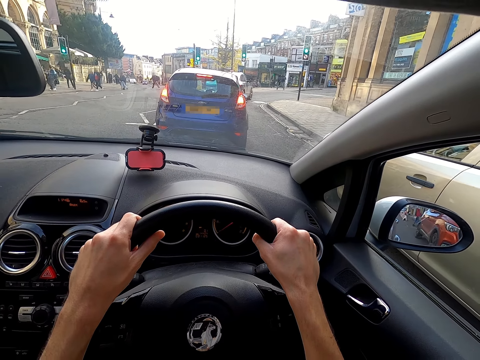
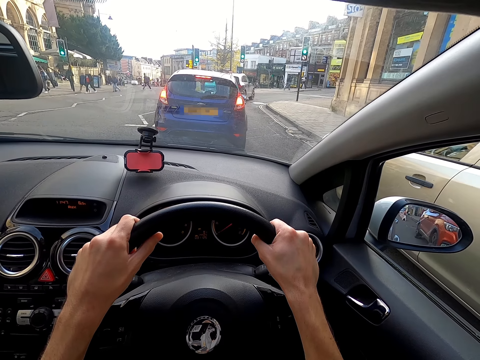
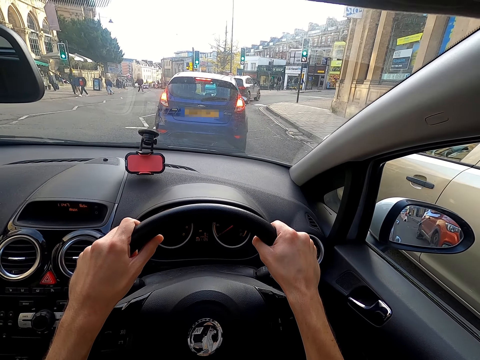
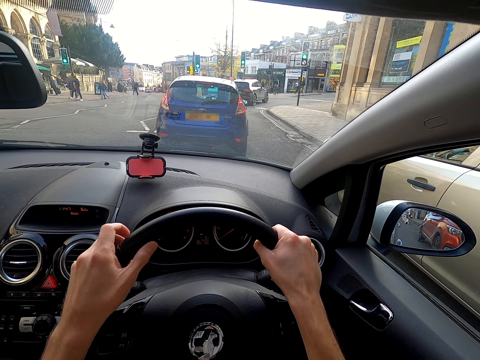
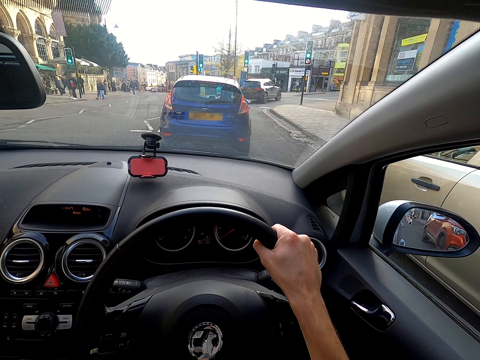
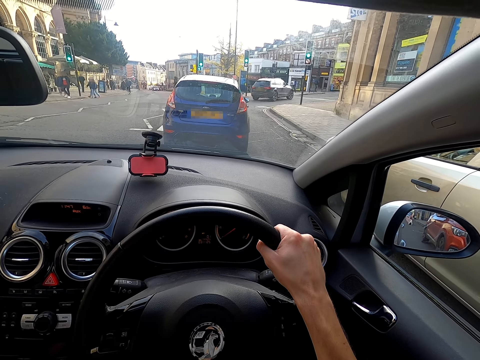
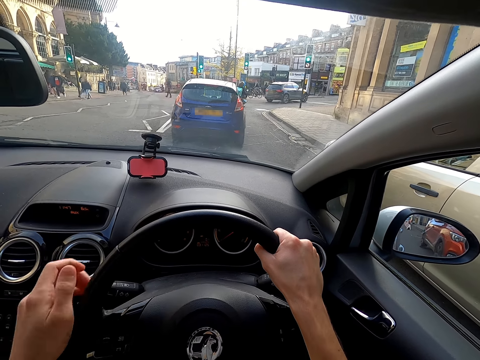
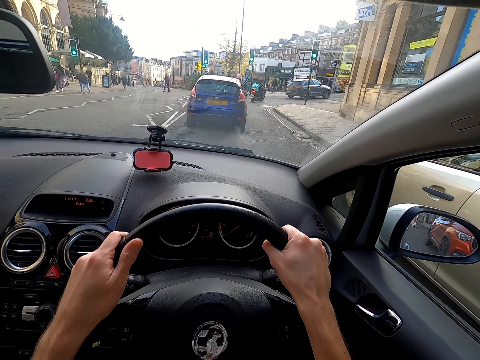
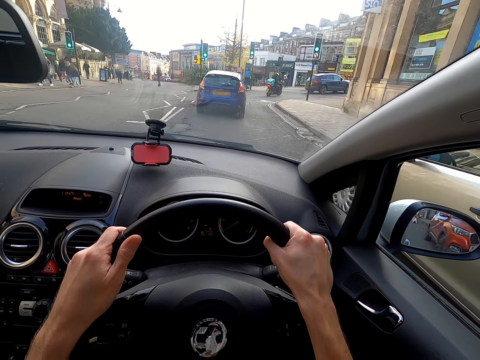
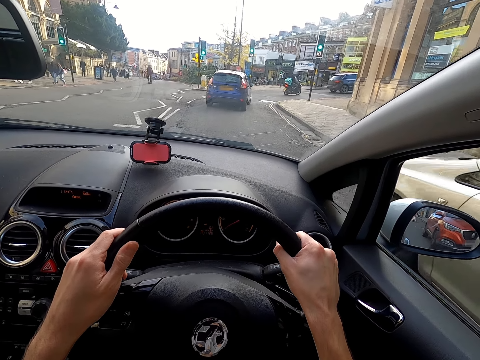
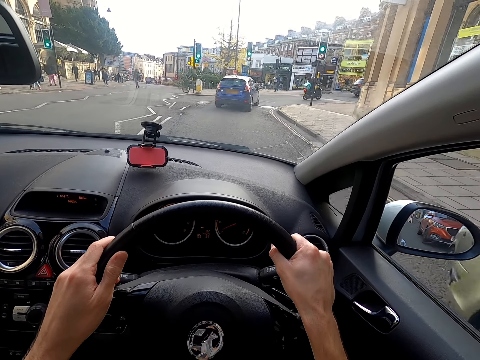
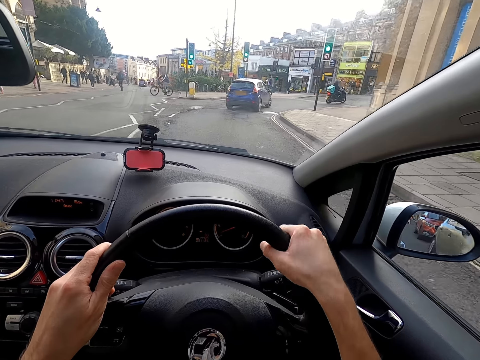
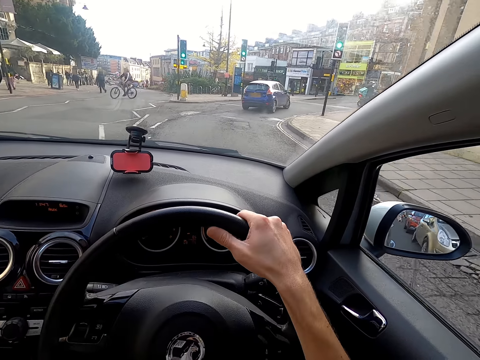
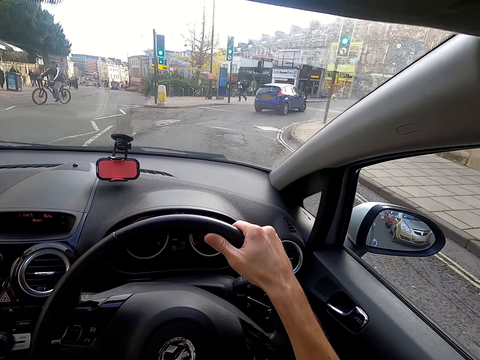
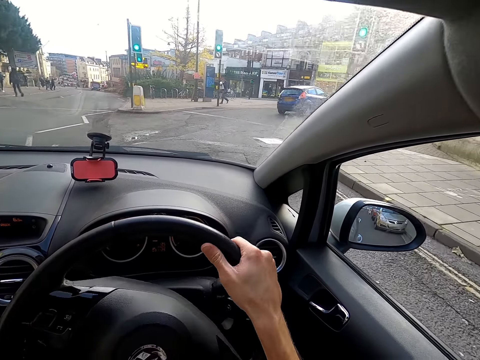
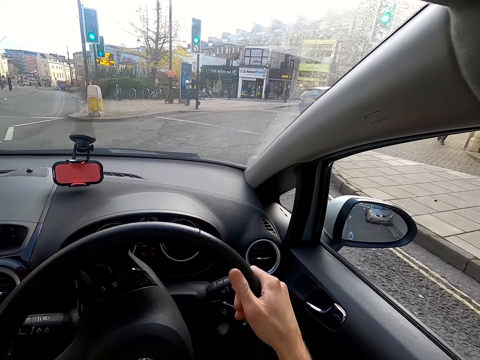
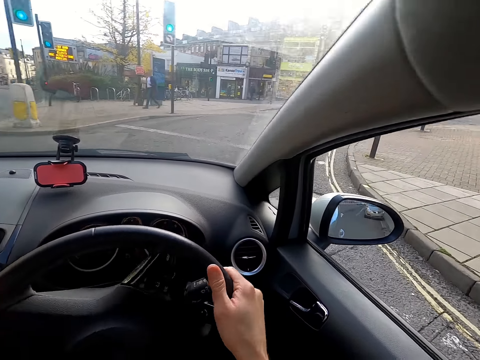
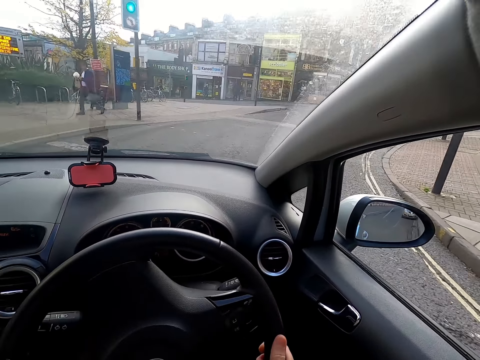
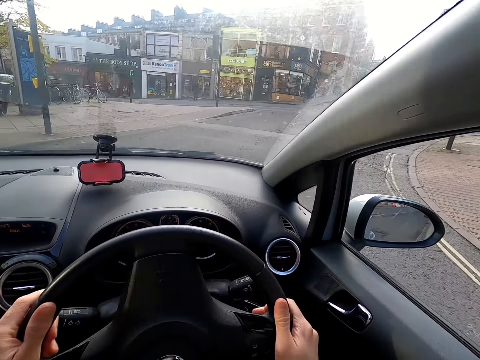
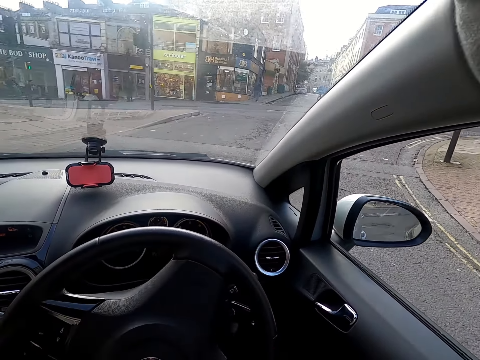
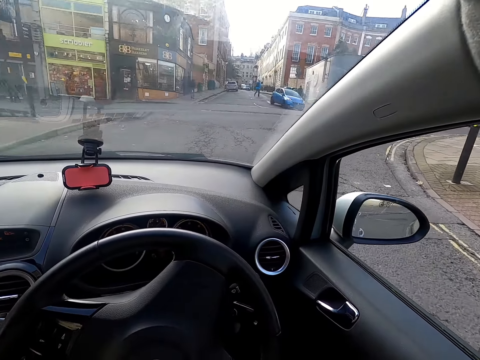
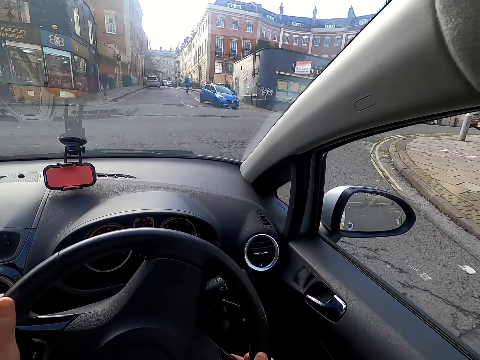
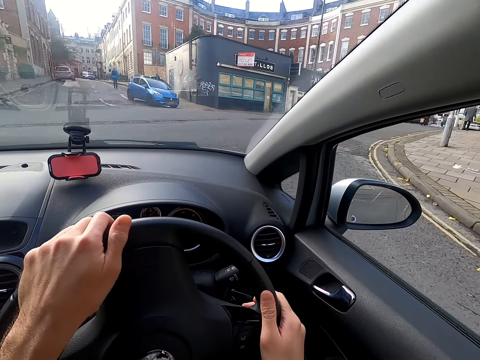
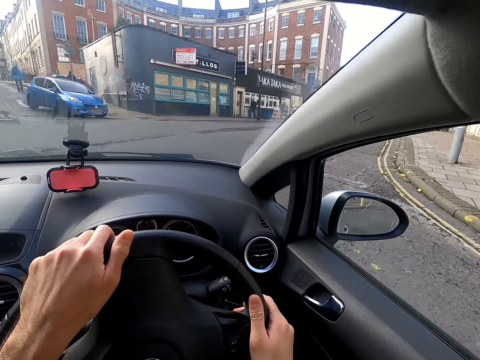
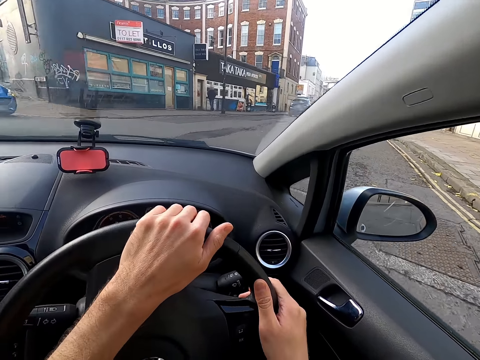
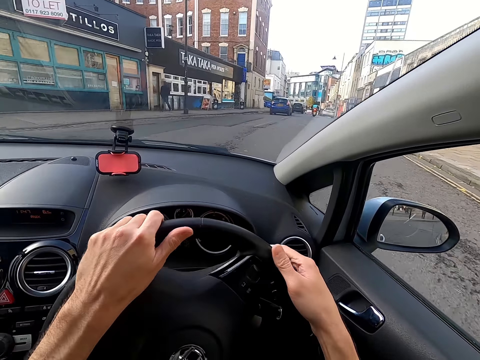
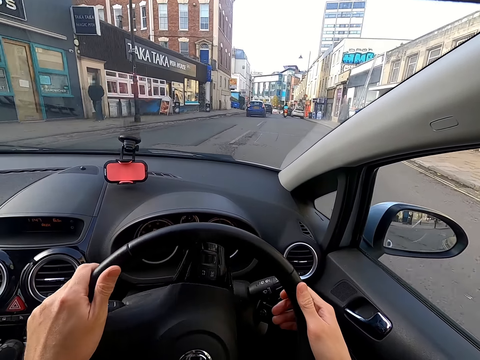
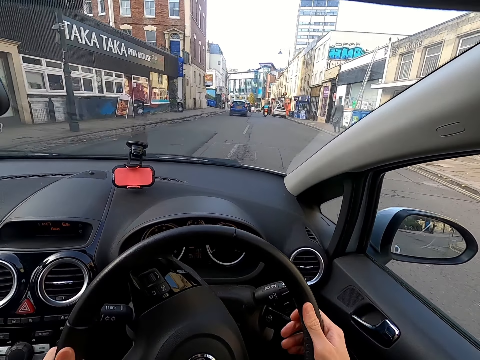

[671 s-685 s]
The camera wearer operates the gearstick with his left hand. He drives the car with both hands. He turns the steering.

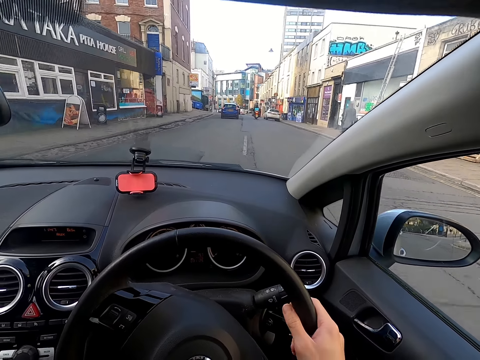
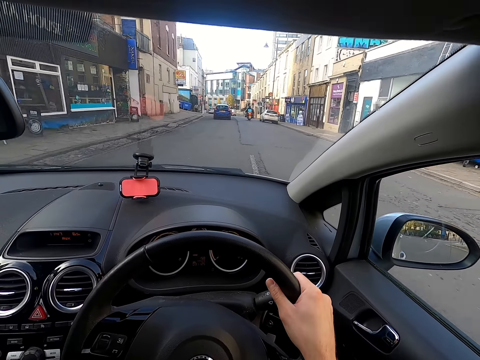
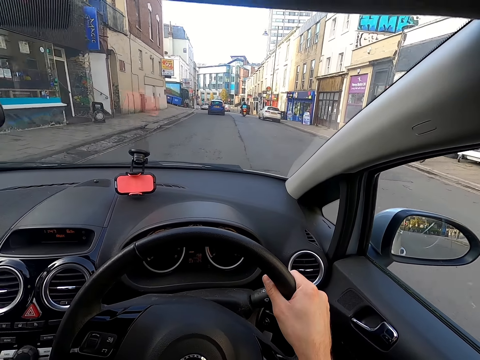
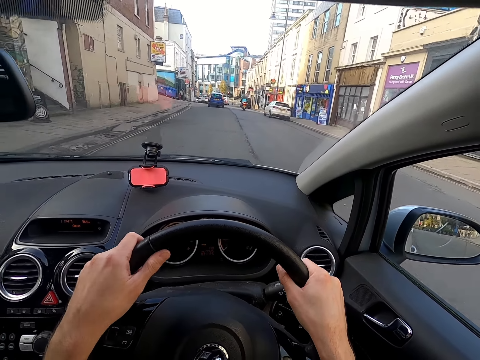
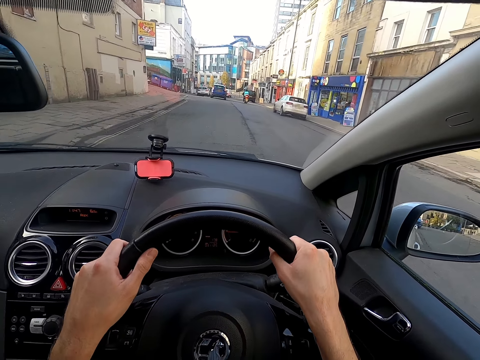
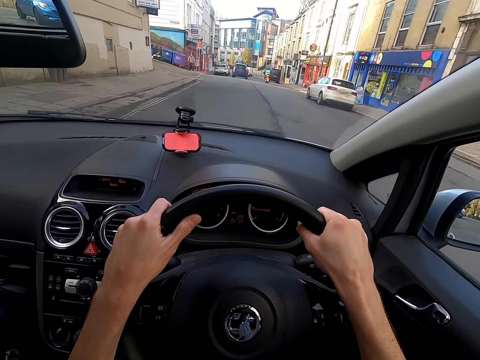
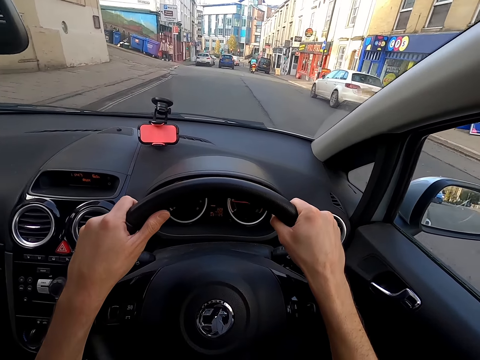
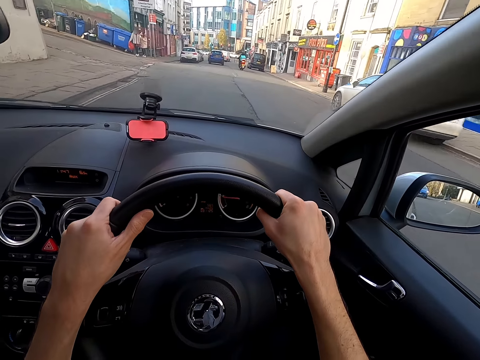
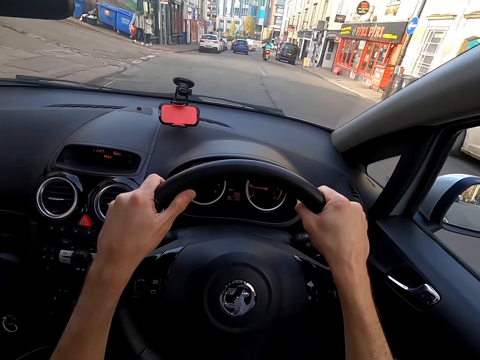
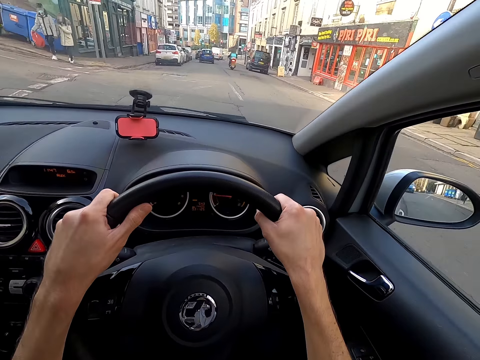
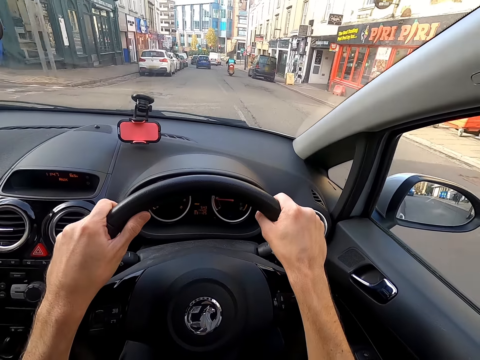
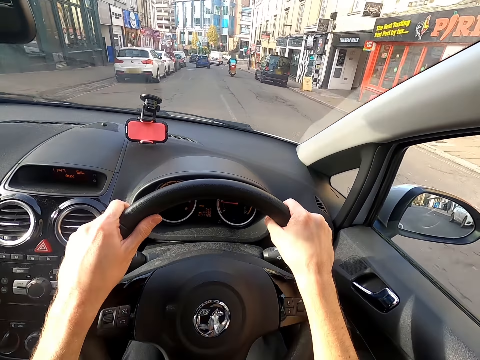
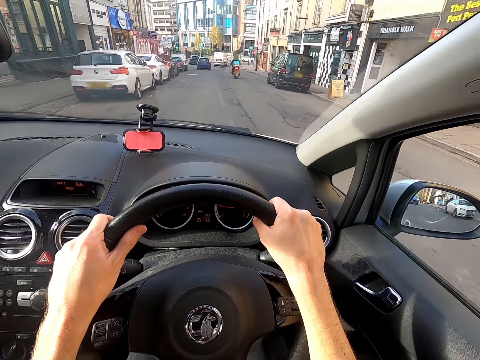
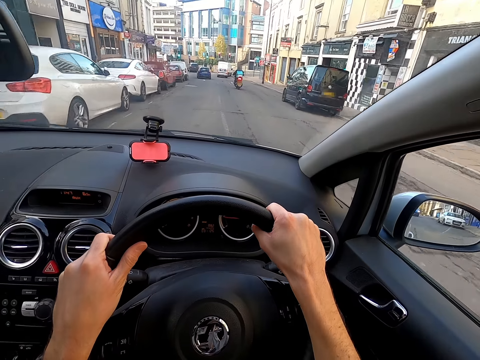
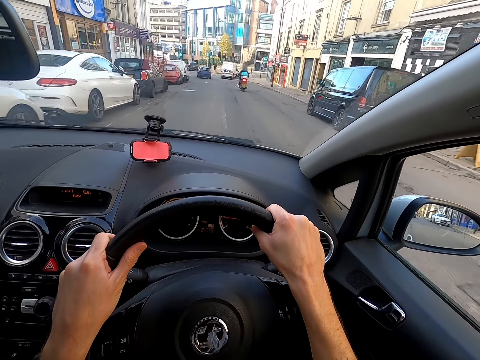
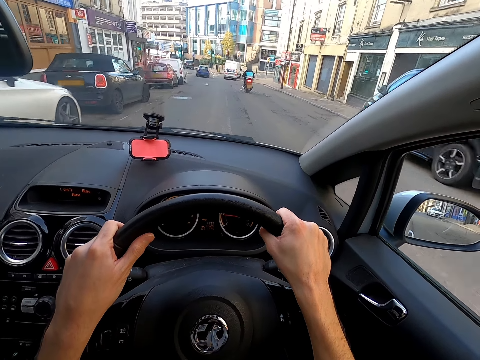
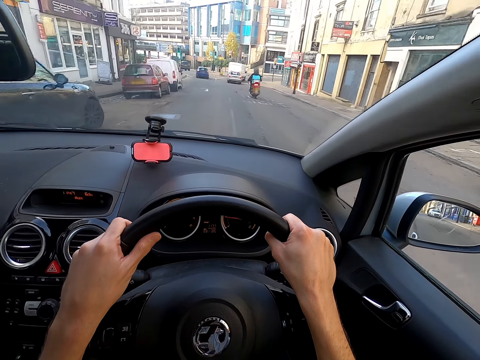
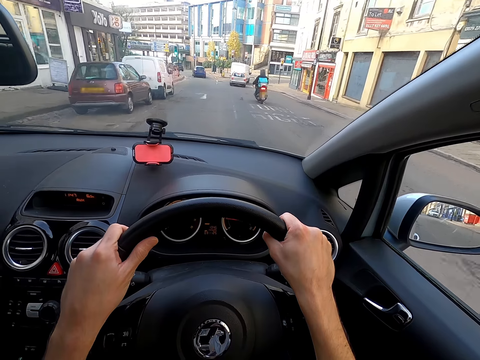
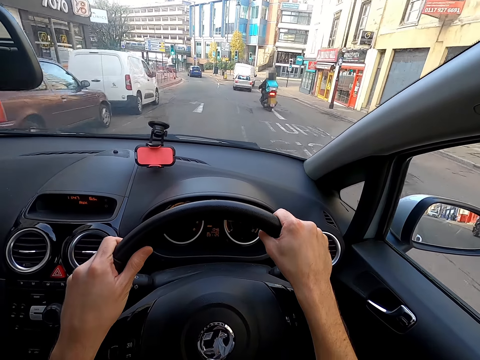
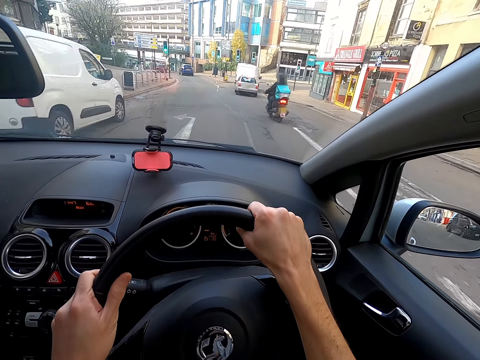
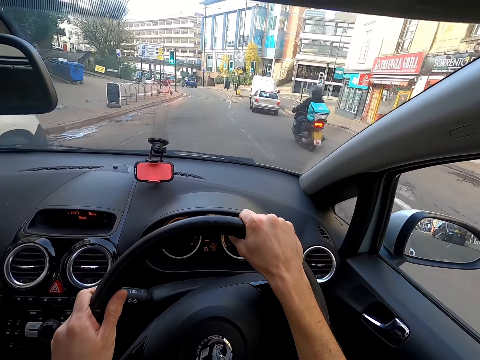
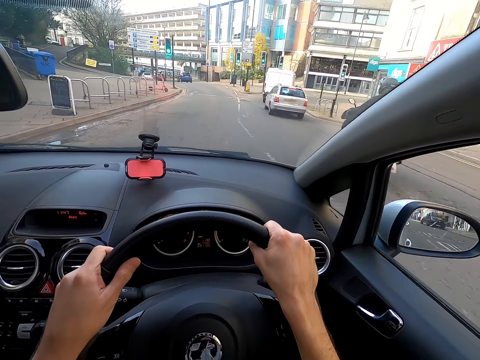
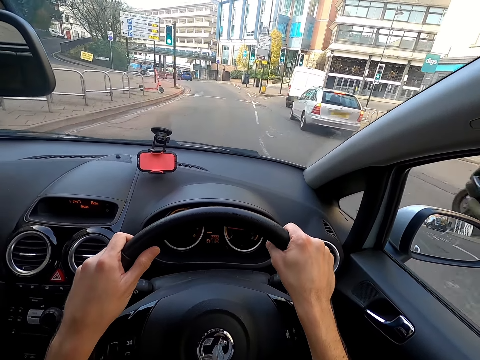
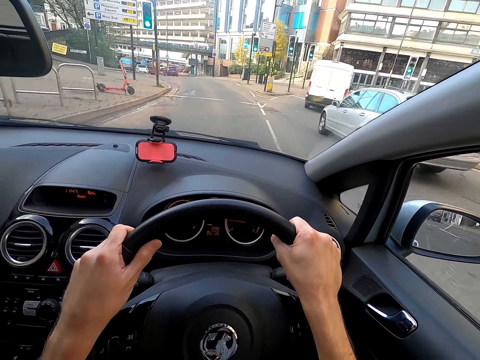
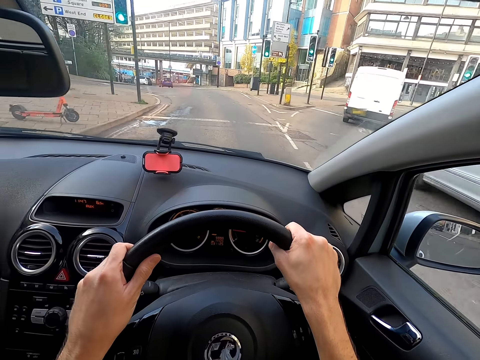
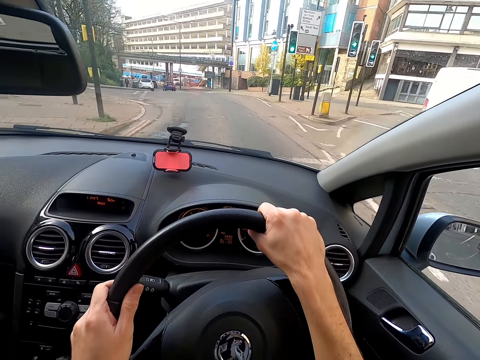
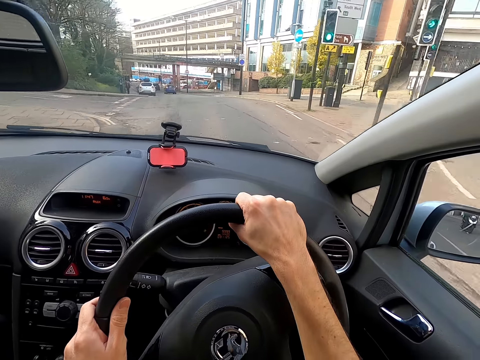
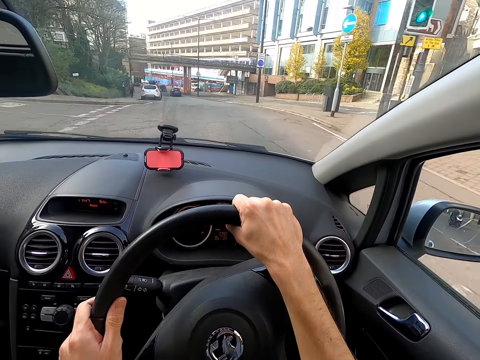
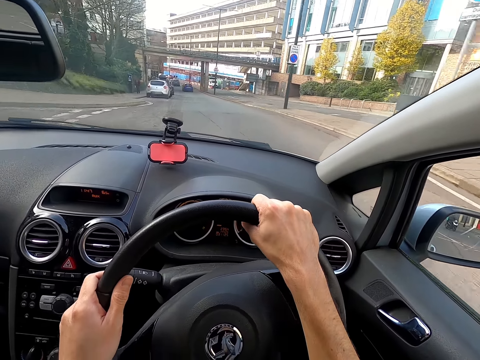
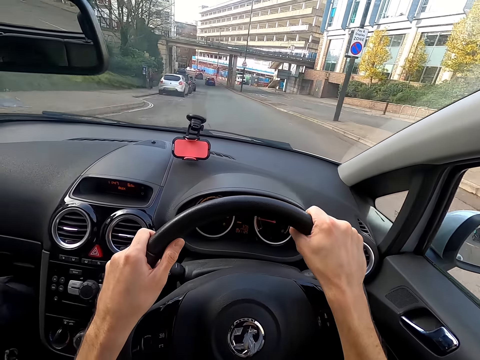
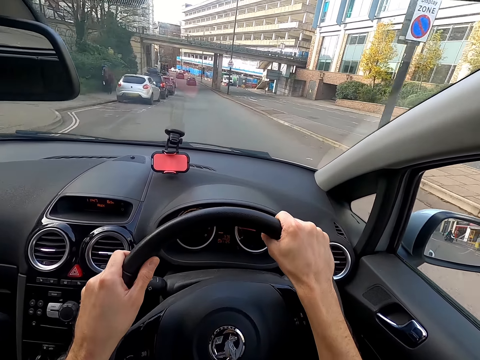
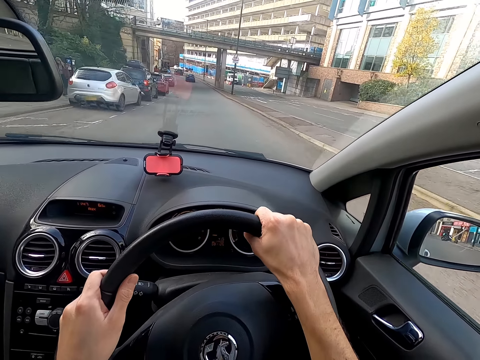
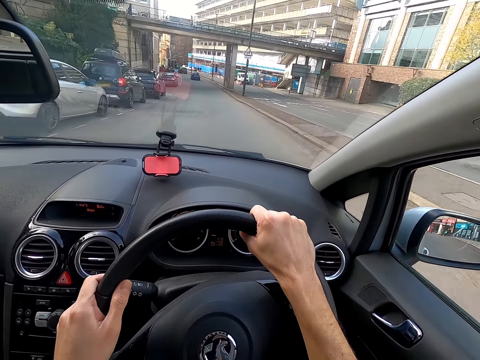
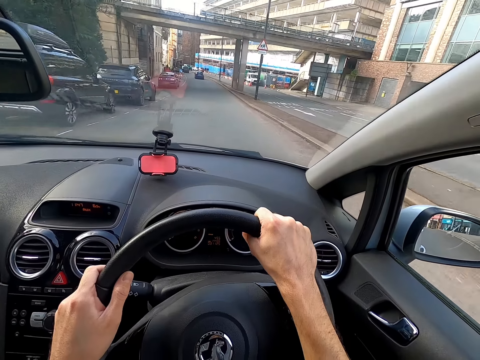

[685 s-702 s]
The camera wearer drives the car. They drive past a man and a woman. They overtake a motorcycle.
